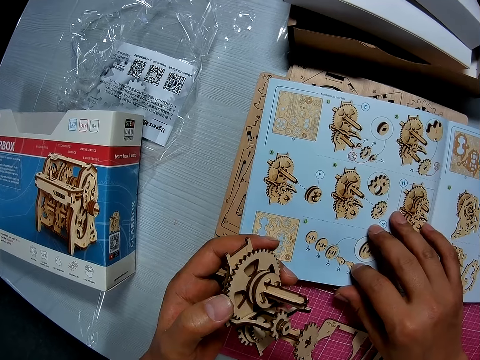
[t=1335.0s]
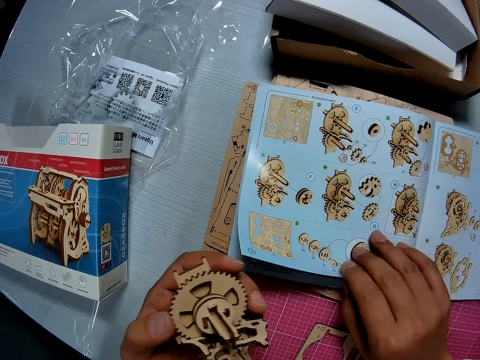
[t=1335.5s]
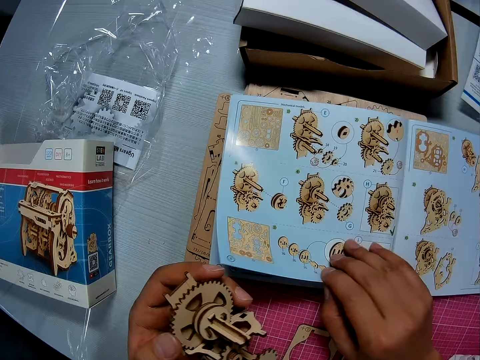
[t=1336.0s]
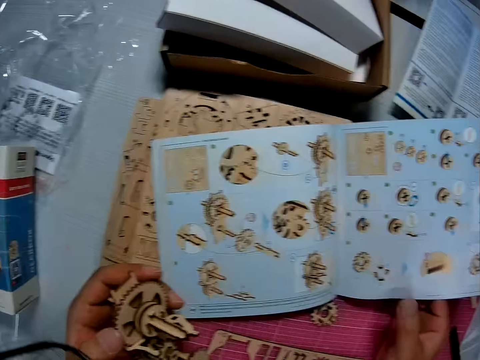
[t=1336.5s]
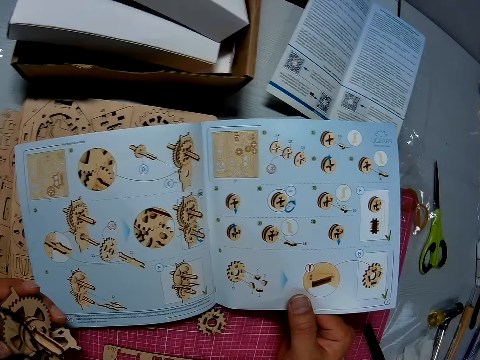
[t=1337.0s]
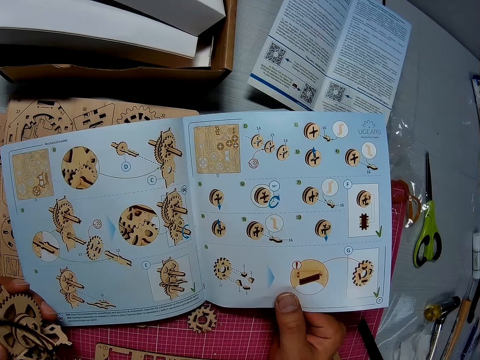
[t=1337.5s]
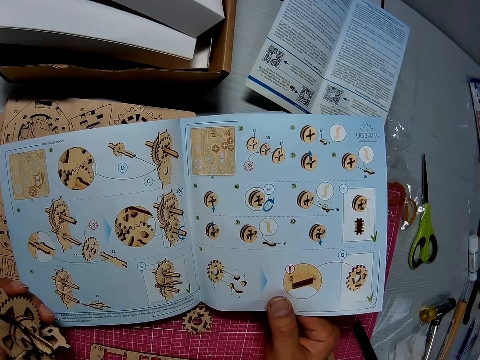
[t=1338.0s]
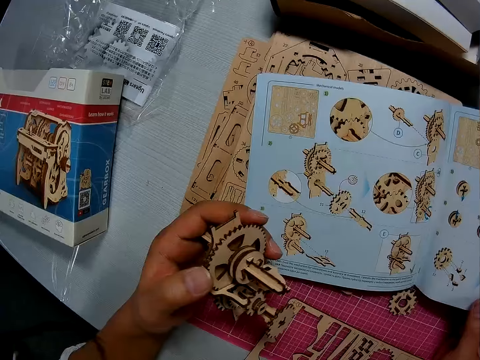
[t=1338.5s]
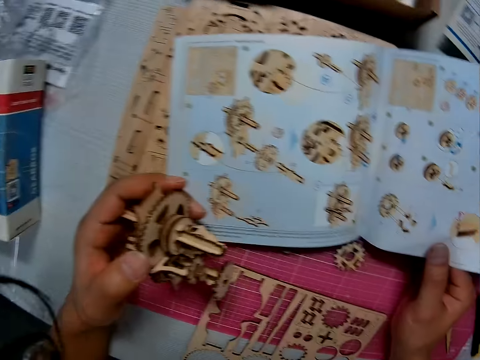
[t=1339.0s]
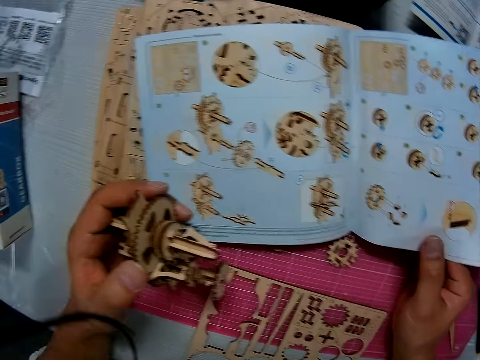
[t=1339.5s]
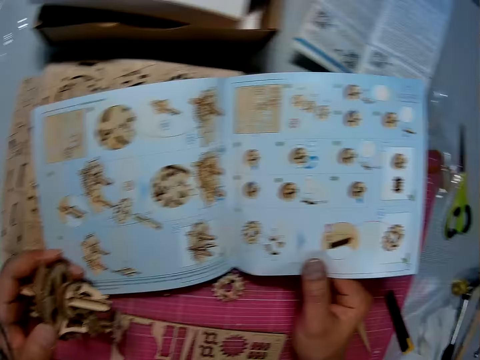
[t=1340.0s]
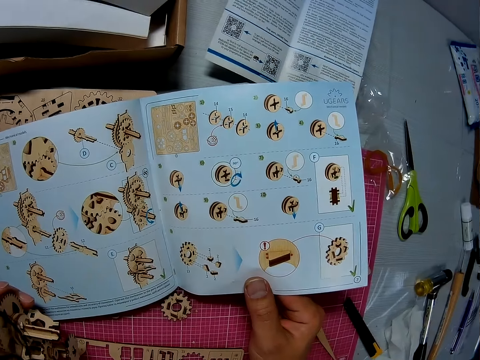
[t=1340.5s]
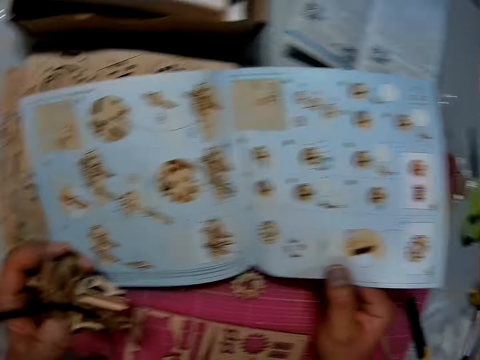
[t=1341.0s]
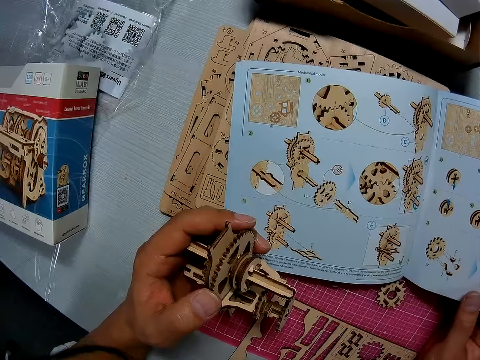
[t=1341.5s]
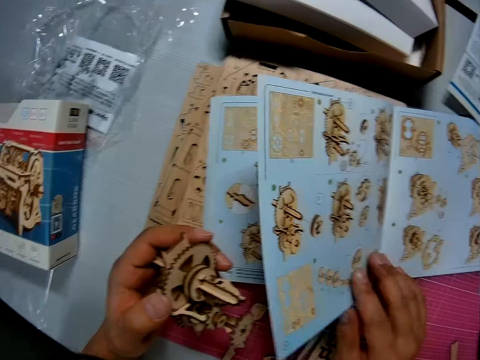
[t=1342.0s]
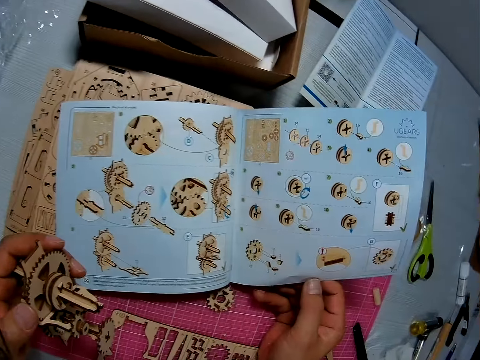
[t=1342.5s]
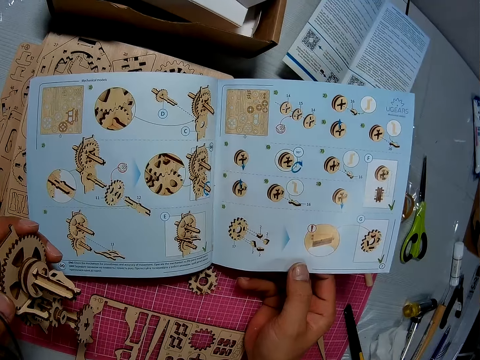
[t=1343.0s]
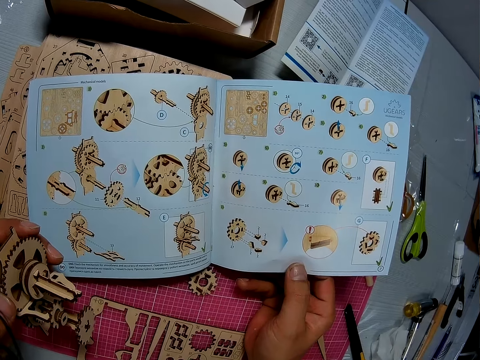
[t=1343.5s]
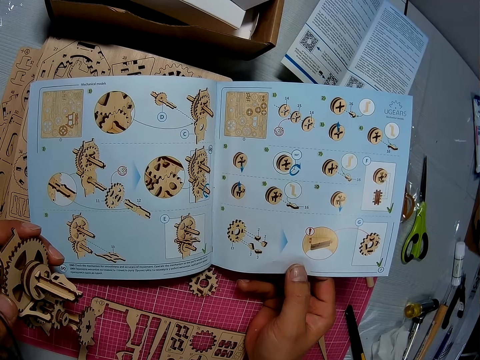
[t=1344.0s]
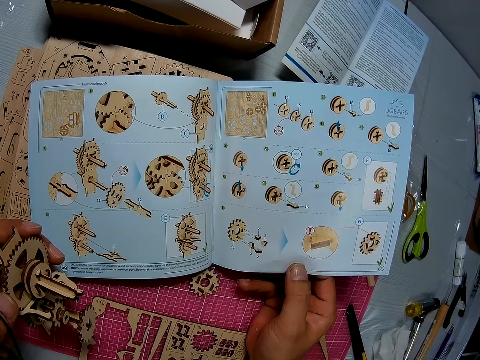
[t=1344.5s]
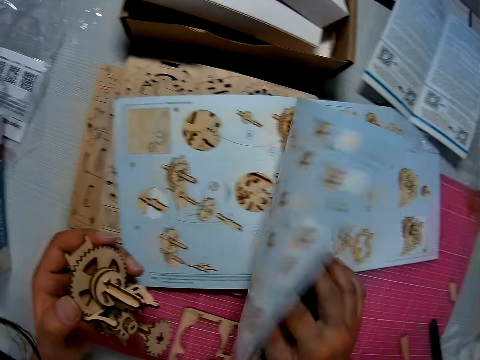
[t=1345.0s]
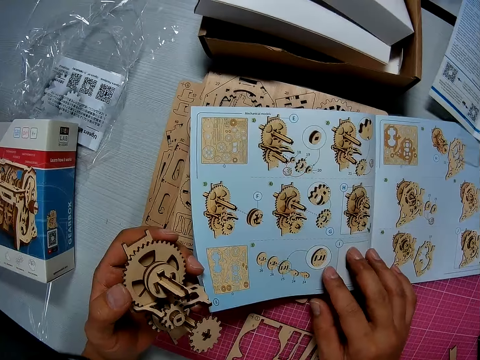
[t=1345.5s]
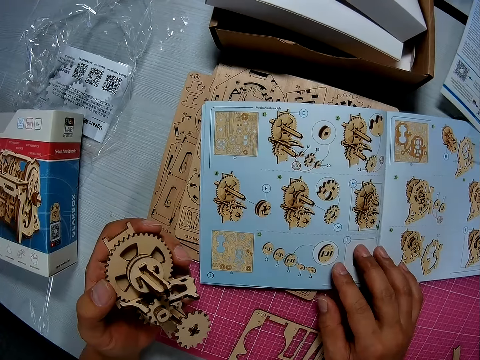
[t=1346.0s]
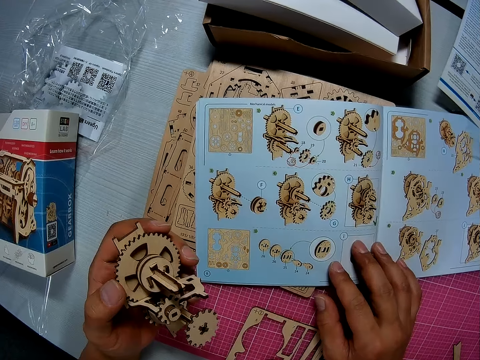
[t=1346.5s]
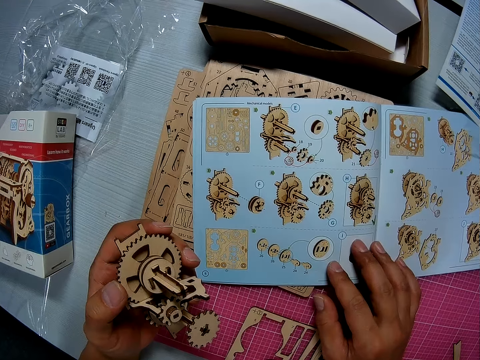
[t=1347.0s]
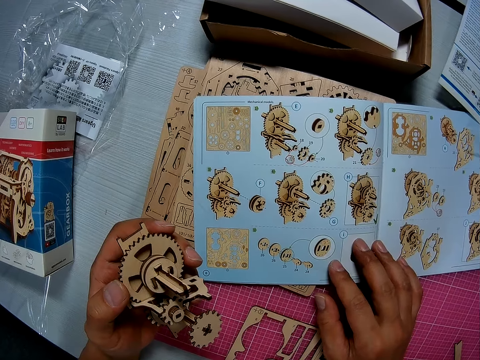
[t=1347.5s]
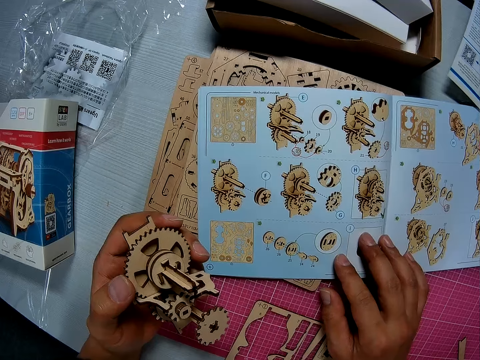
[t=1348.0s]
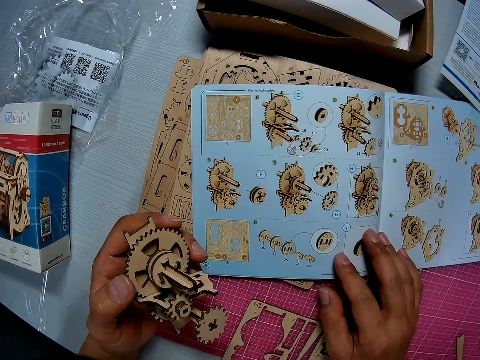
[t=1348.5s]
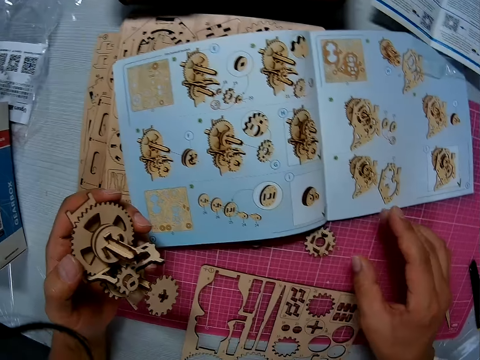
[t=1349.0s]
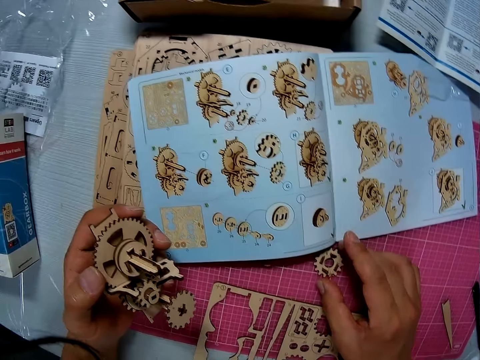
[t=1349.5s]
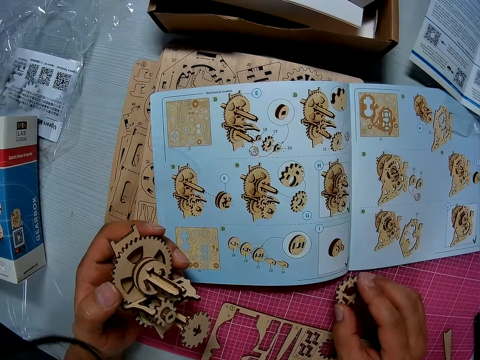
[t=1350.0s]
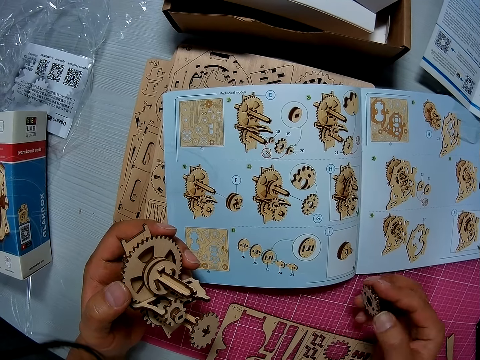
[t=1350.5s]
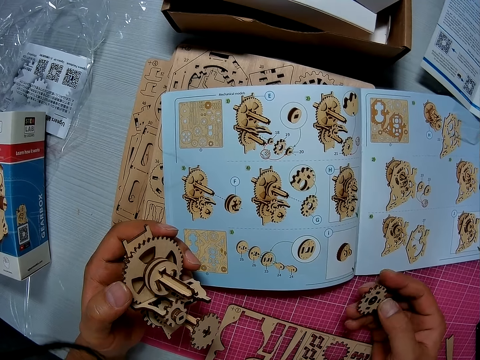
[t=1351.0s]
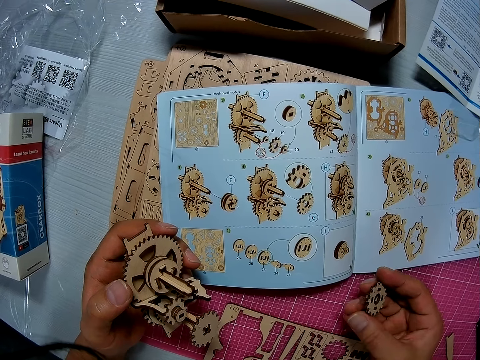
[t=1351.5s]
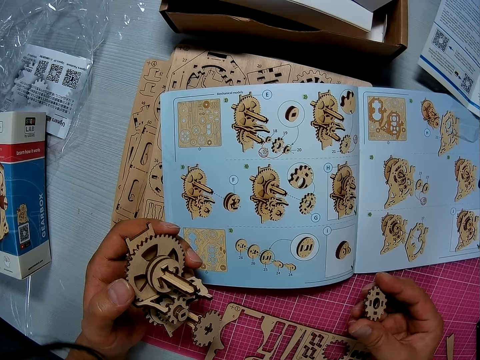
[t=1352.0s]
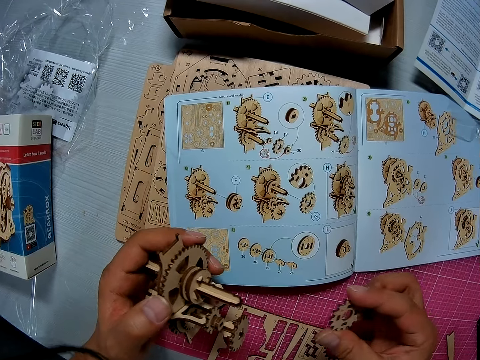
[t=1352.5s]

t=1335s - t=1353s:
The camera wearer turns a leaf of the instruction manual or book. They look at the book. They swing the leaf of the instruction manual. They look at the book. They turn the leaf of the instruction manual. They look at the book. They pick up the wooden piece on the cutting sheet.

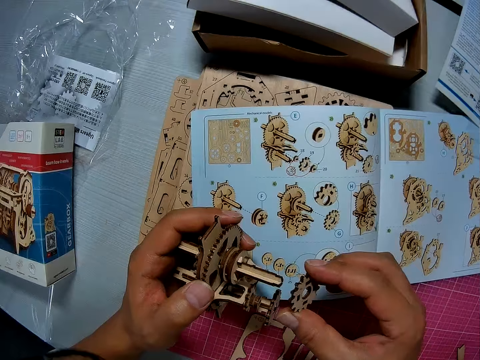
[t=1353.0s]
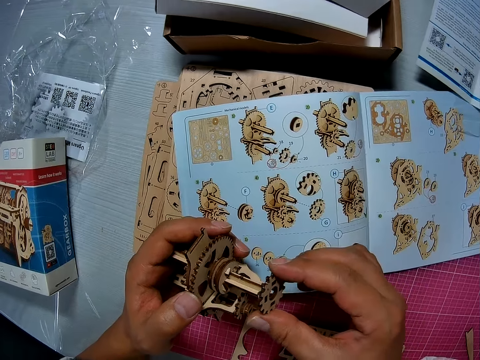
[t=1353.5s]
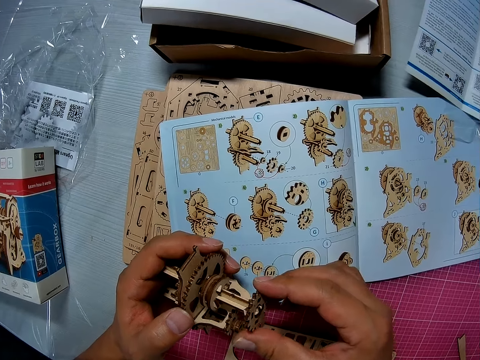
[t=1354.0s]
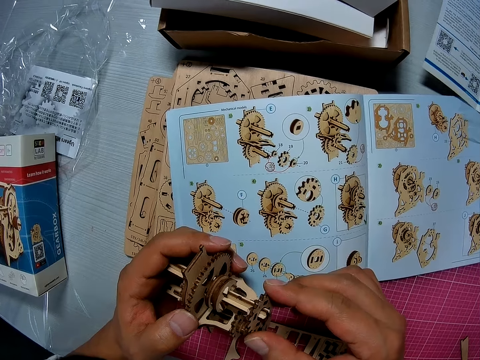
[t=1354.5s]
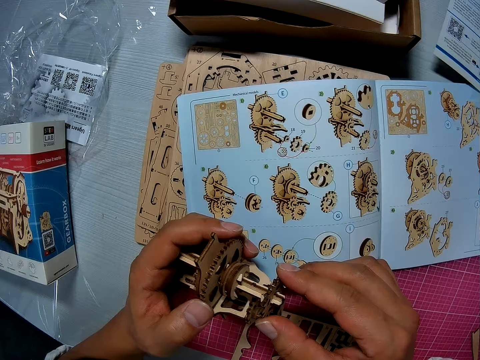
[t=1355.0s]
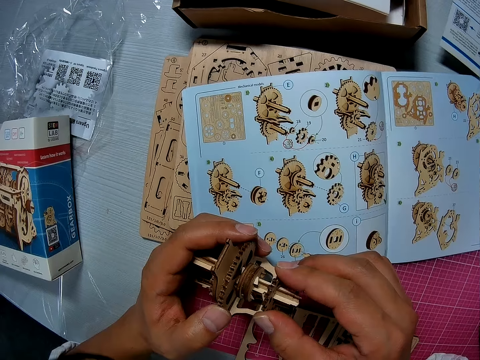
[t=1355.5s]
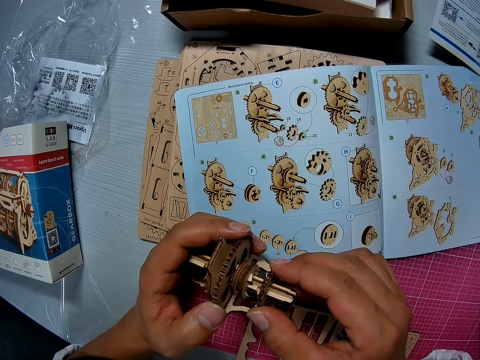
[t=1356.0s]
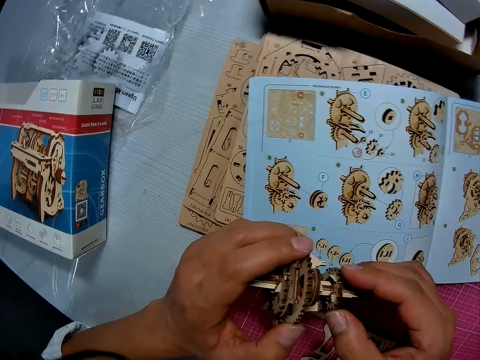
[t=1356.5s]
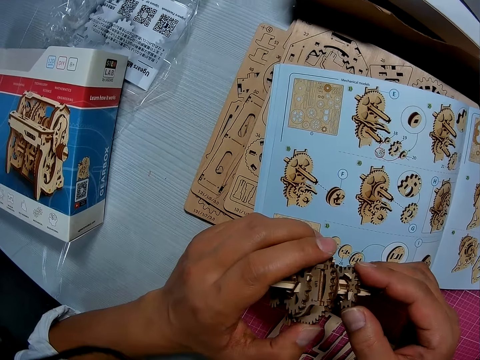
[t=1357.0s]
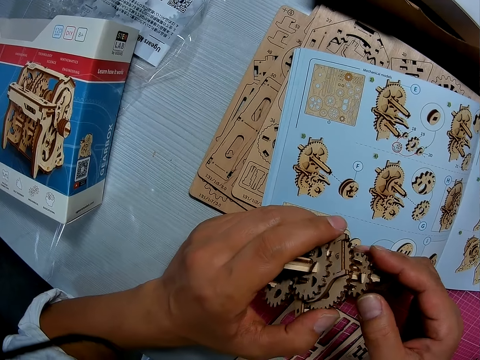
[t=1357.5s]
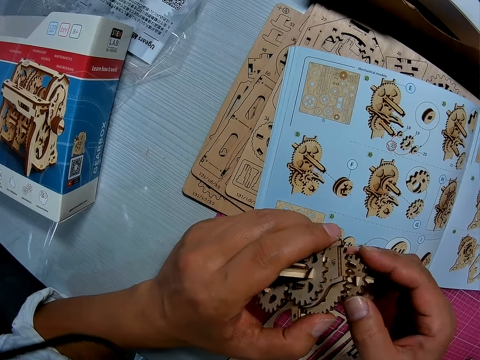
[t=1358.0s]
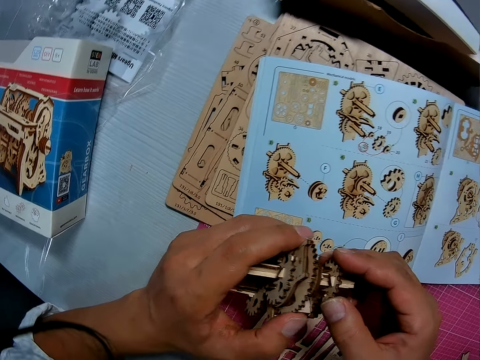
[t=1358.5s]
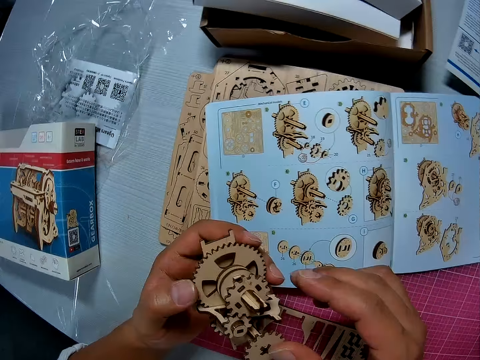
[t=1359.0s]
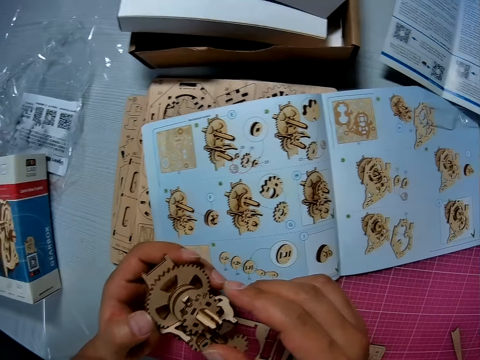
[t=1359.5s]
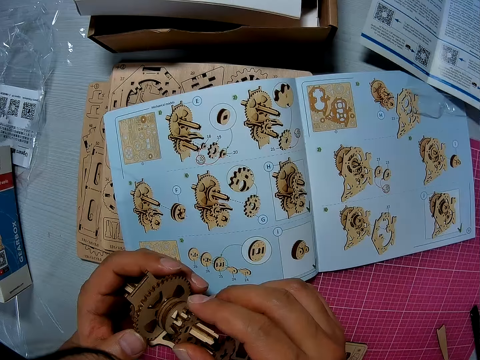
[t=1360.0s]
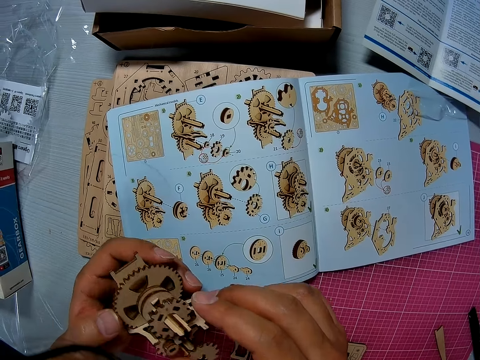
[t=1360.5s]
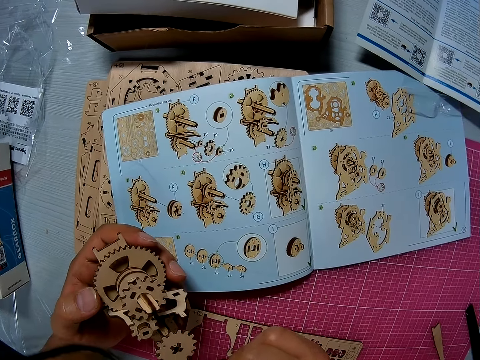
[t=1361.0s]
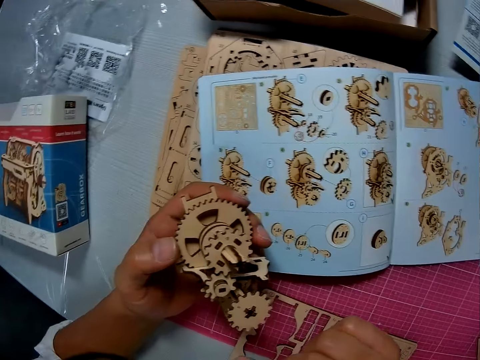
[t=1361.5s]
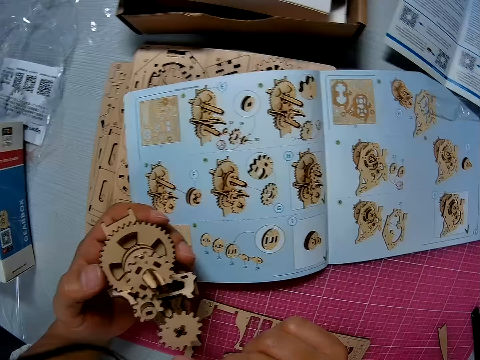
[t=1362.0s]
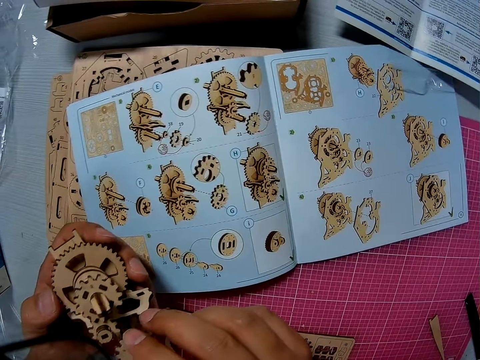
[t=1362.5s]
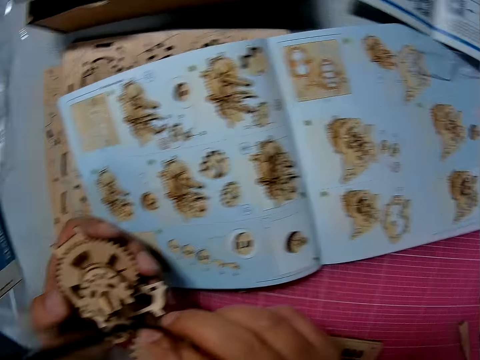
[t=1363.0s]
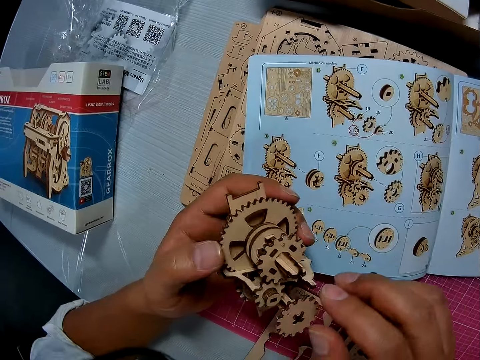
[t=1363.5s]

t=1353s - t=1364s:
The camera wearer attaches the wooden piece to the assembled wooden pieces. They adjust the assembled wooden pieces.
